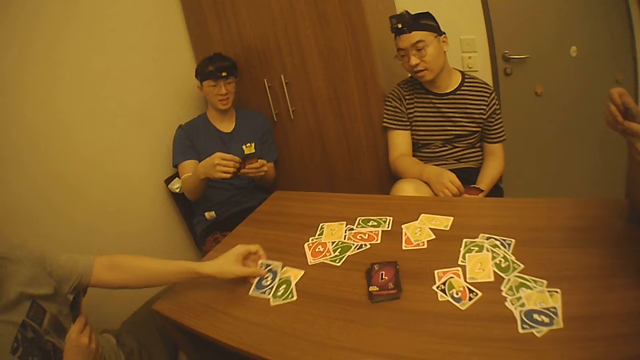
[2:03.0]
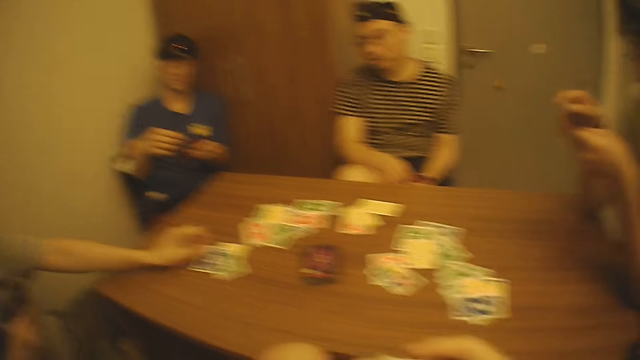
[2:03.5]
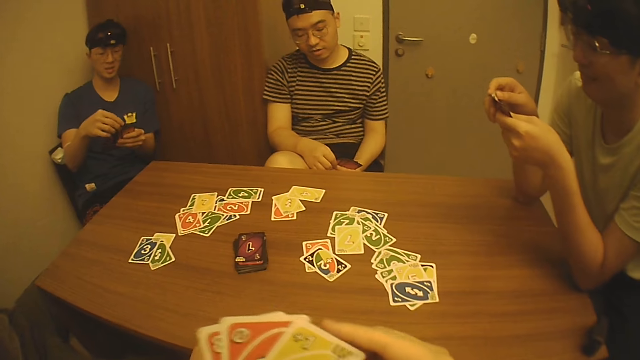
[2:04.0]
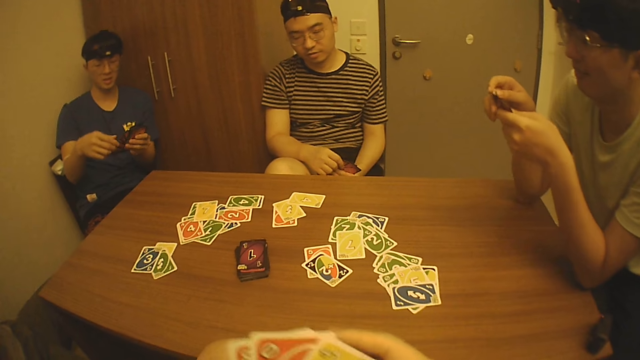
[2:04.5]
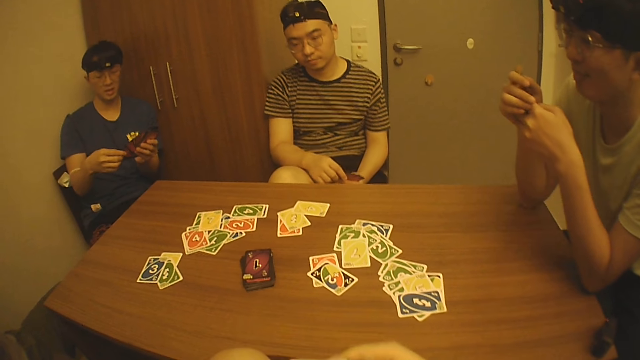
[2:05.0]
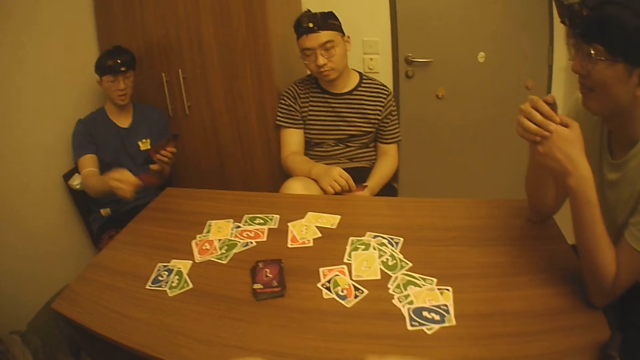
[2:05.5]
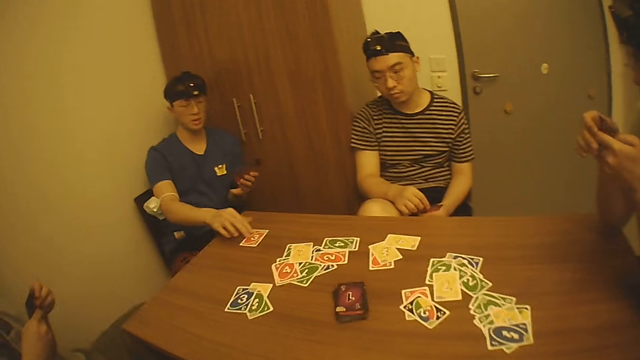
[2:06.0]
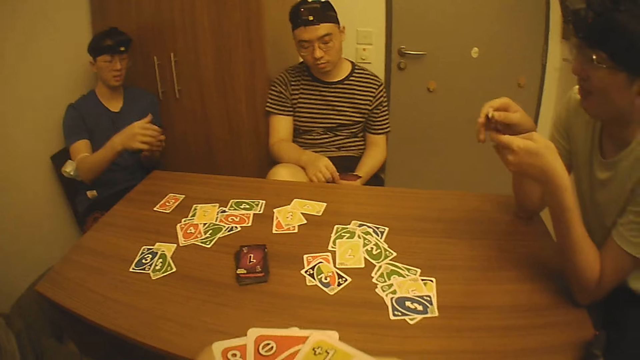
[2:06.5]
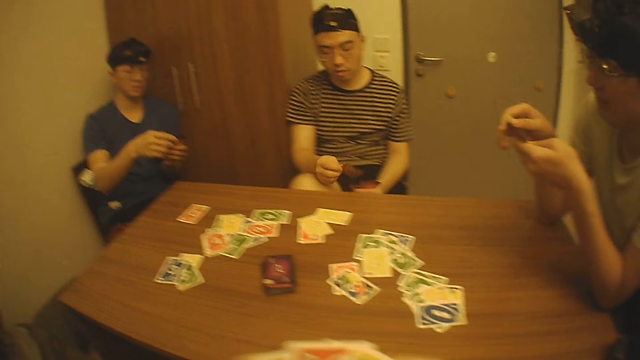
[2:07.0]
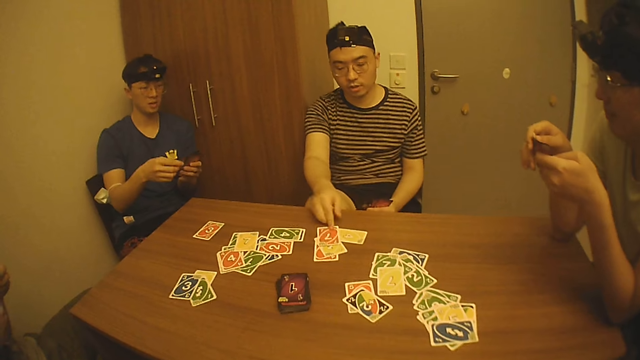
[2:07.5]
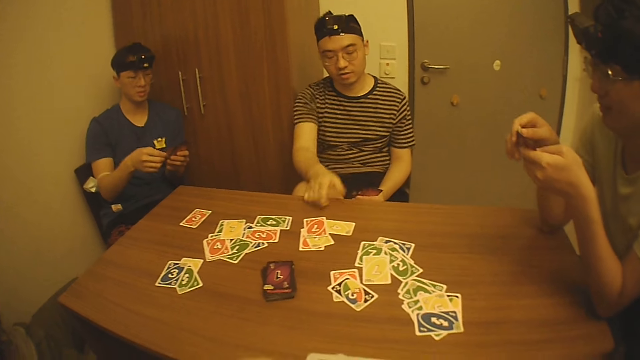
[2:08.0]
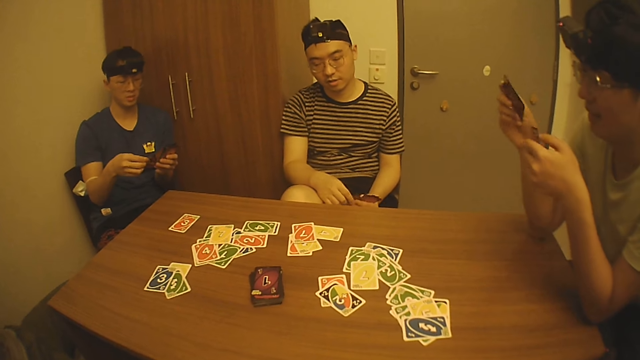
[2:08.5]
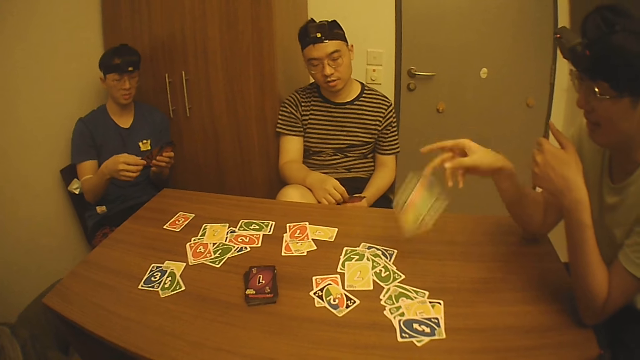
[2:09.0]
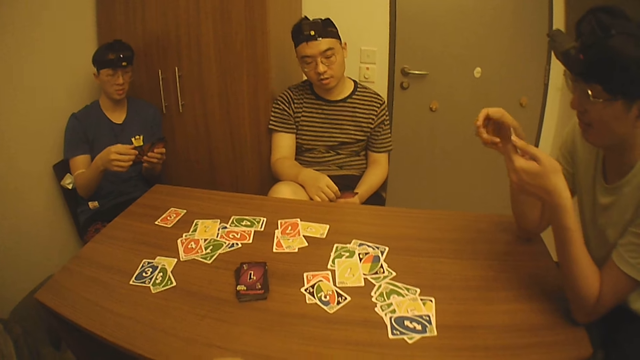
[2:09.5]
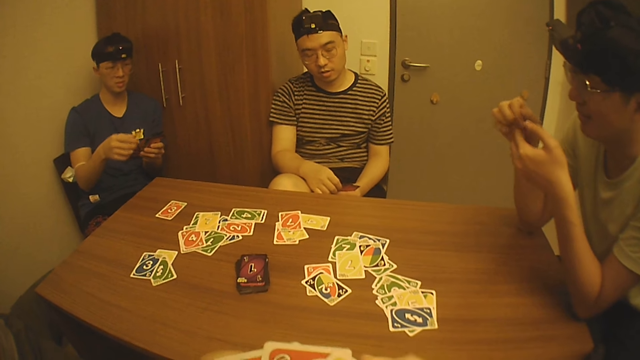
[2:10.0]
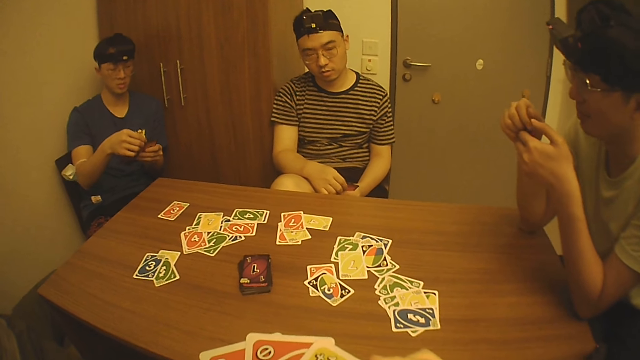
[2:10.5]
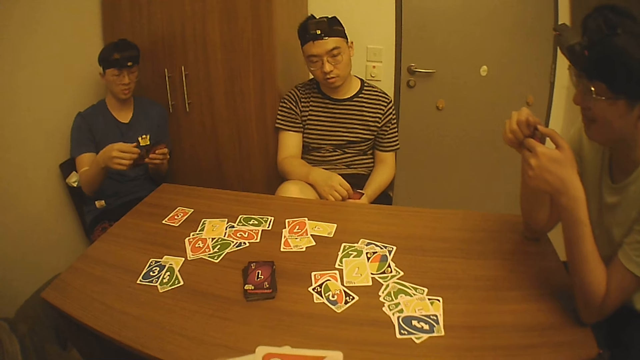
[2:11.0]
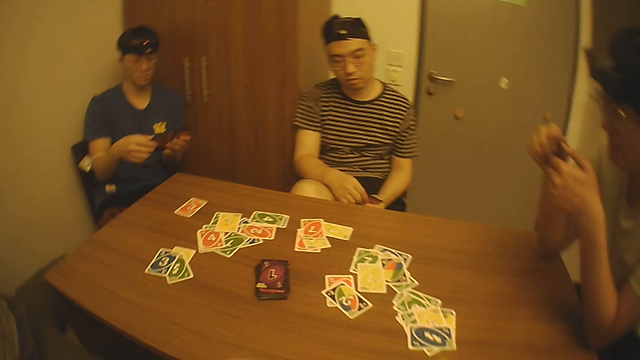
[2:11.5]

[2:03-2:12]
A man drops a card on the table with his left hand. The camera wearer arranges the cards in his hands. Another man drops a card on the table with his right hand, touches the play card and arranges the cards in his hands. A third man drops a card on the table with his right hand. A fourth man takes the play cards and drops a card on the table with his right hand. The third man arranges the cards in his hands.

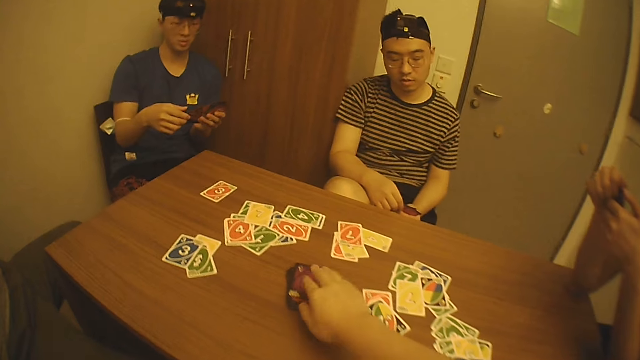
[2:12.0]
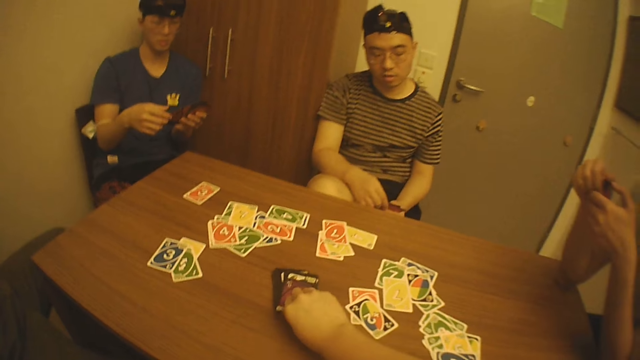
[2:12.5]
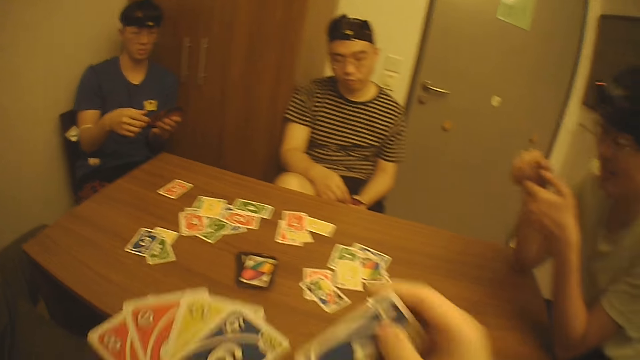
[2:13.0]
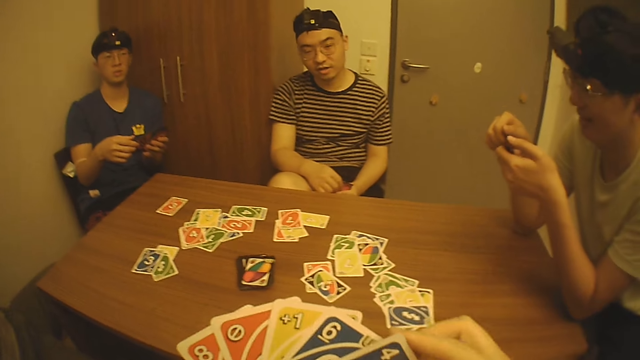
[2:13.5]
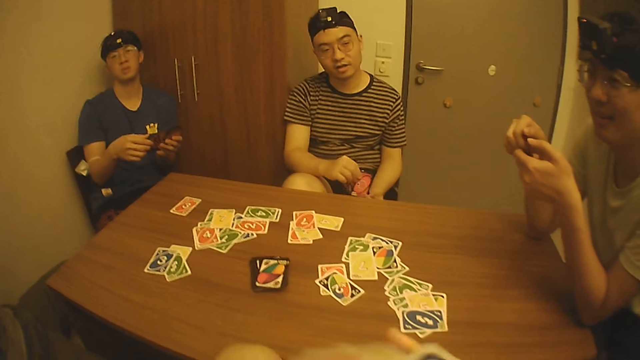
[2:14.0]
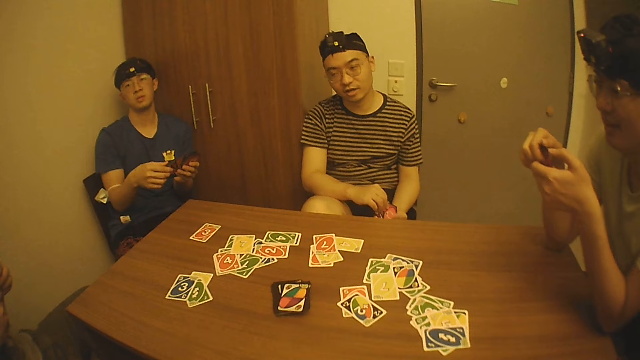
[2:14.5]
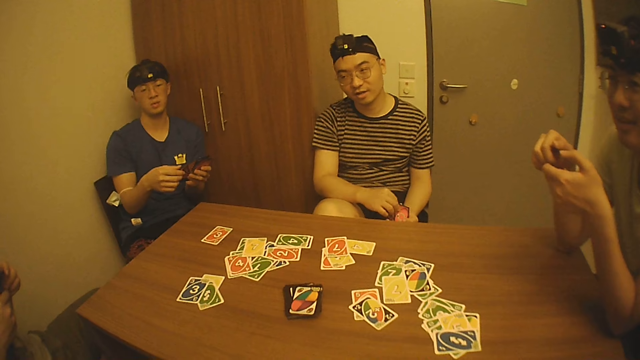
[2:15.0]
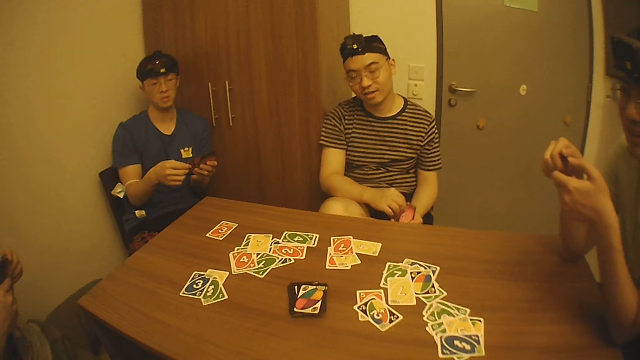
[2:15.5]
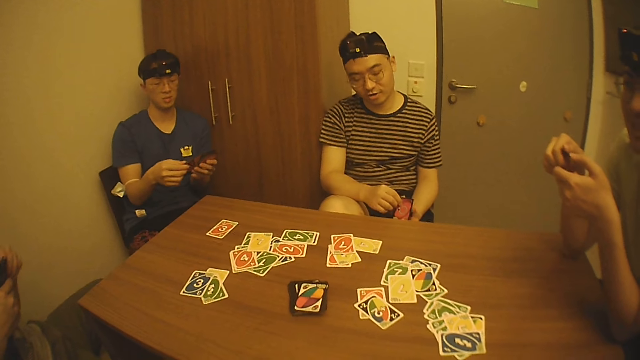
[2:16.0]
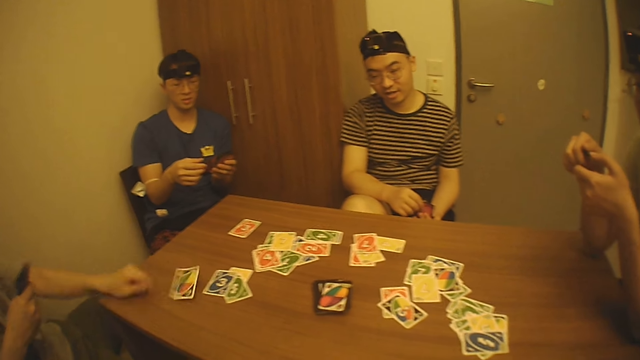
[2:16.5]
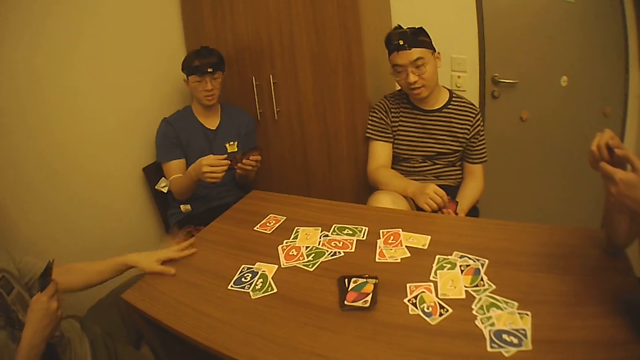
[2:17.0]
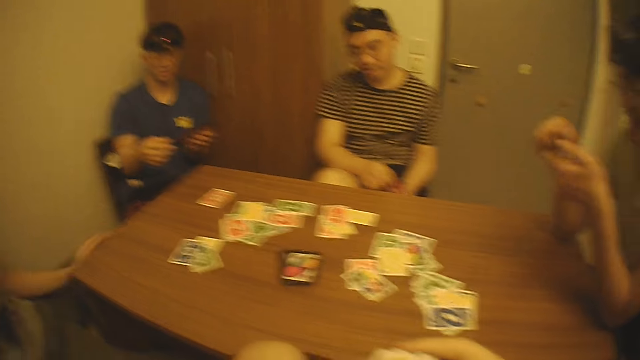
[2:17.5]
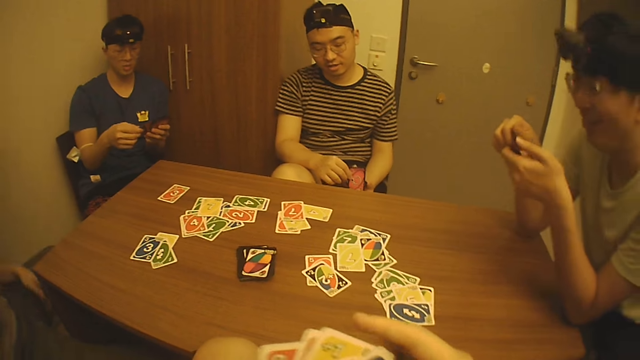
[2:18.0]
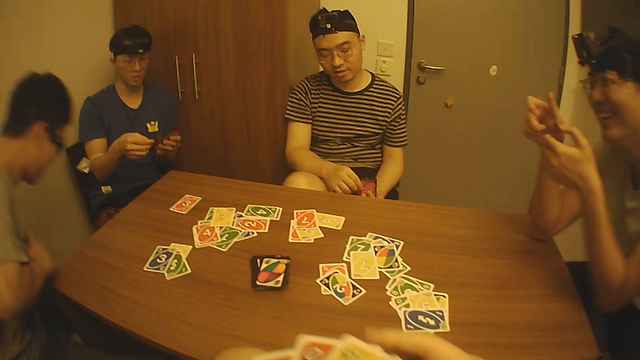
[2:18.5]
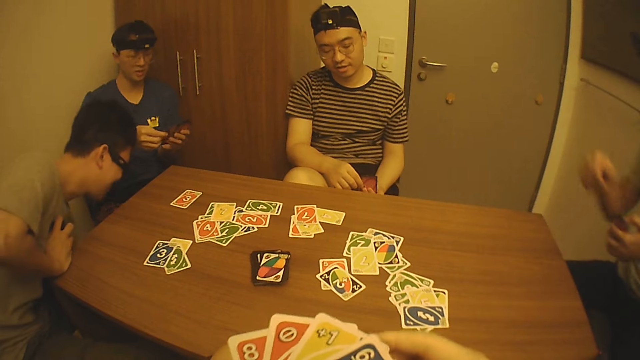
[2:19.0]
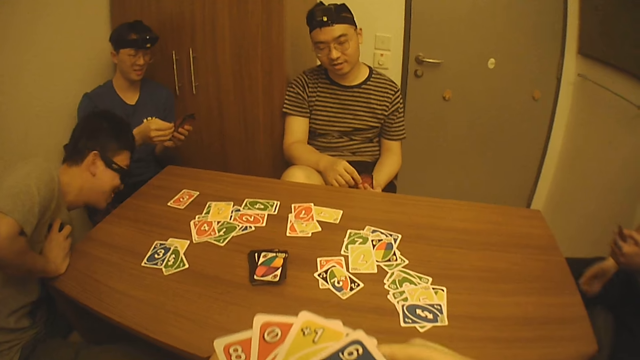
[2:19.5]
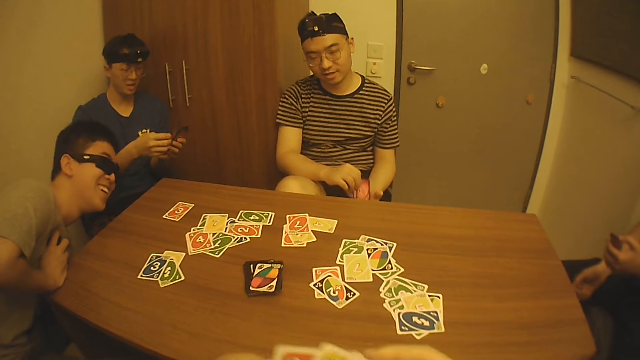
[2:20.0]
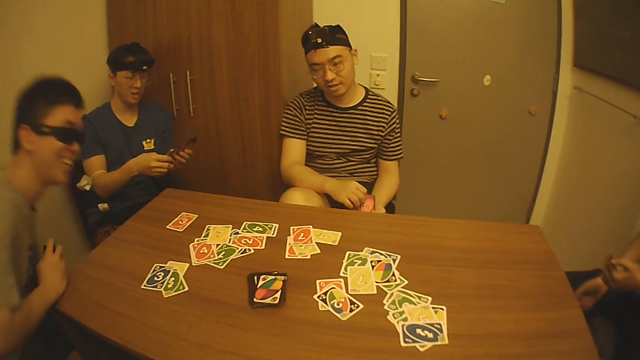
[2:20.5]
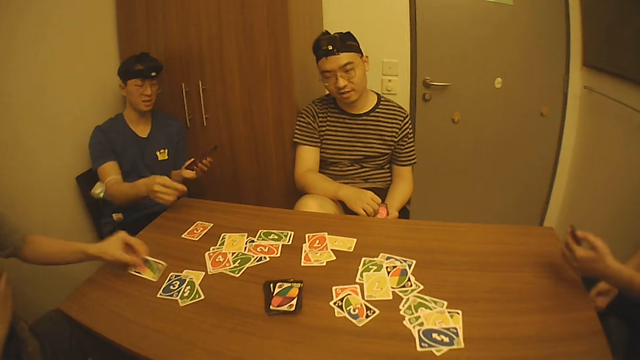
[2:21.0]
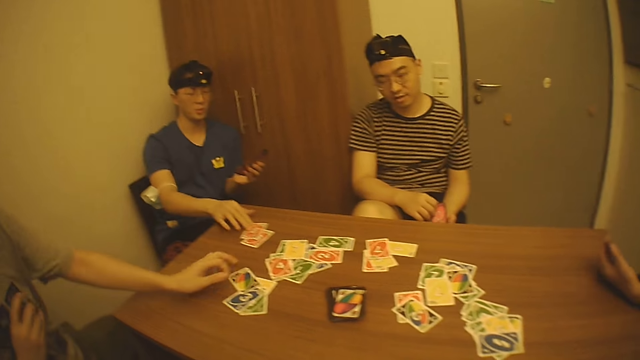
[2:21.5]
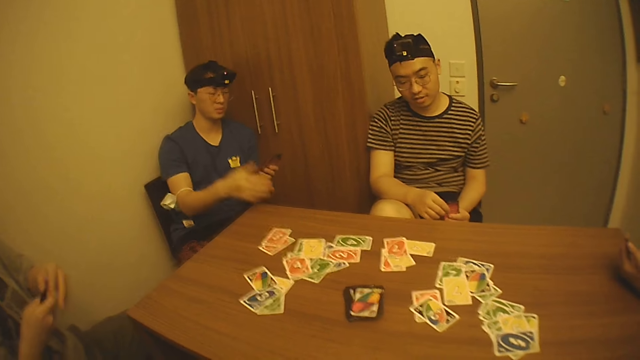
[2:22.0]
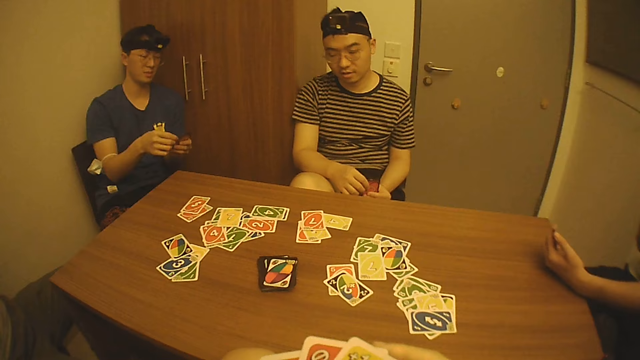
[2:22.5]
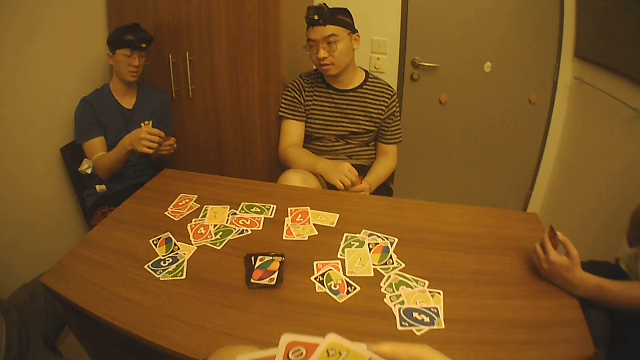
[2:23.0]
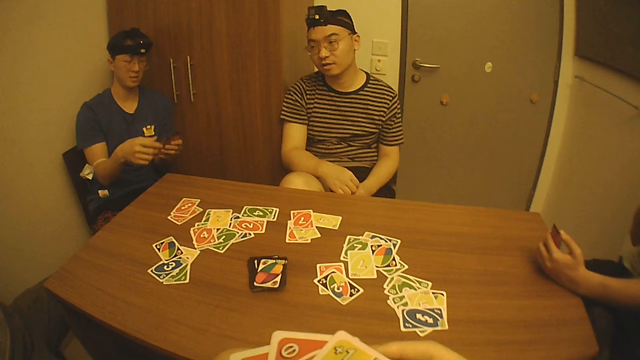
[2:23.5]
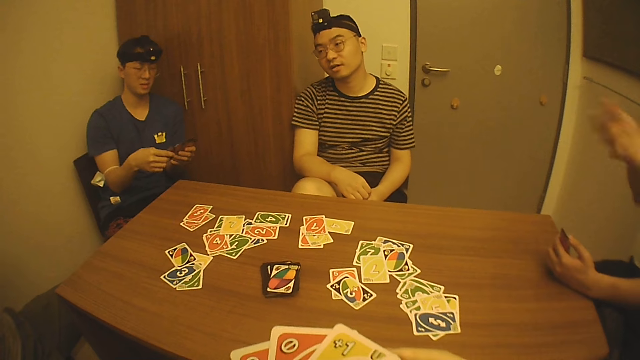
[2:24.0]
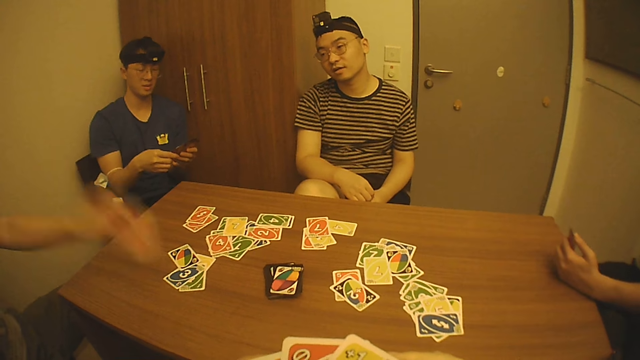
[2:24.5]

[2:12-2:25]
The camera wearer picks up a card from the pack of cards on the table with his right hand. A man interacts with another man, a third man, a fourth man and the camera wearer. The third man looks at the play cards. The first man drops a card on the table with his left hand and picks up the card from the floor with his left hand. The second man drops a card on the table with his right hand. The first man drops the card on the table with his left hand. The second man moves the card on the table with his right hand and arranges the cards in his hands. The first man interacts with the second man, the third man, the fourth man and the camera wearer. The fourth man looks at the play cards. The first man drops a card on the table with his left hand.
